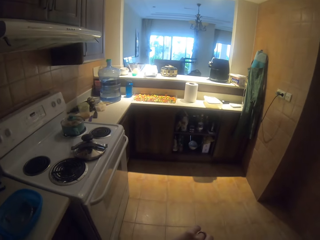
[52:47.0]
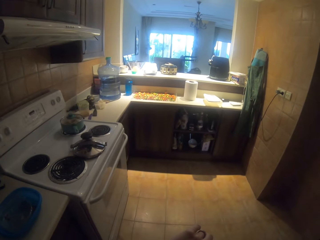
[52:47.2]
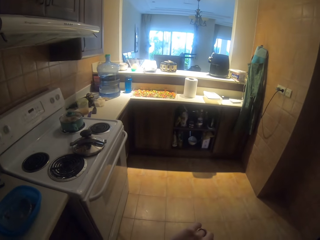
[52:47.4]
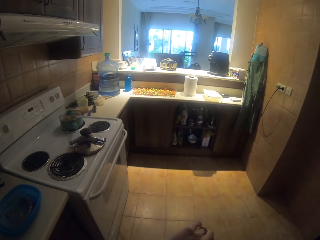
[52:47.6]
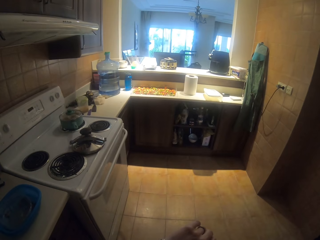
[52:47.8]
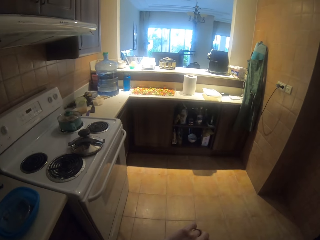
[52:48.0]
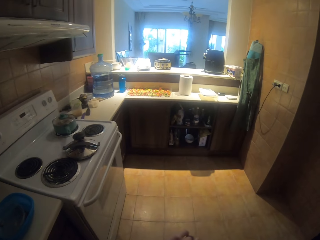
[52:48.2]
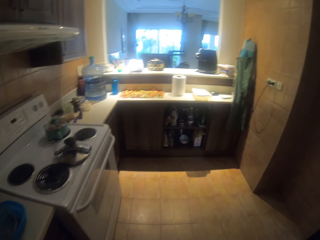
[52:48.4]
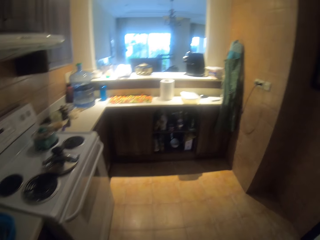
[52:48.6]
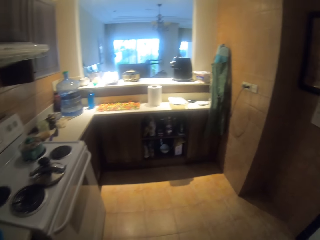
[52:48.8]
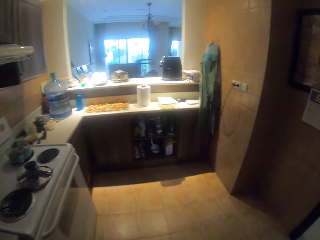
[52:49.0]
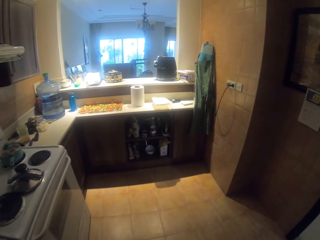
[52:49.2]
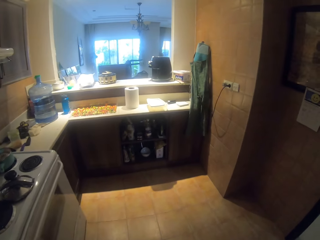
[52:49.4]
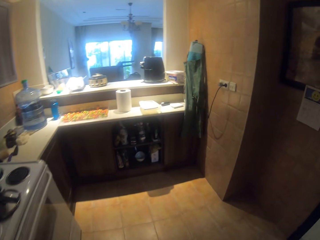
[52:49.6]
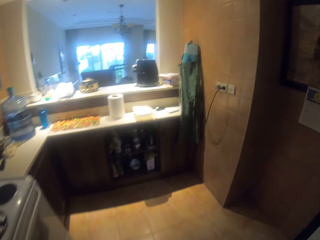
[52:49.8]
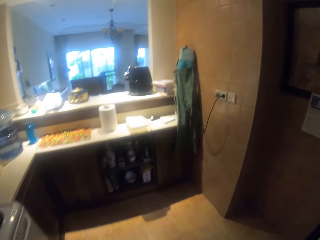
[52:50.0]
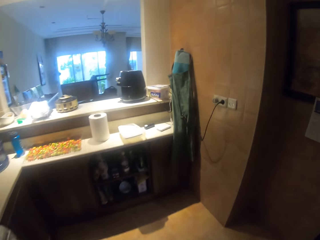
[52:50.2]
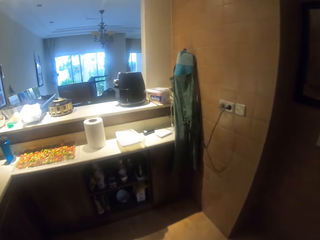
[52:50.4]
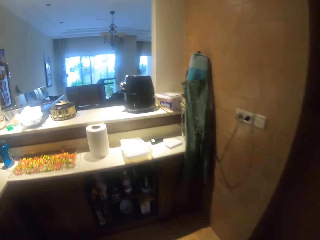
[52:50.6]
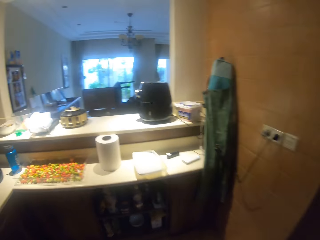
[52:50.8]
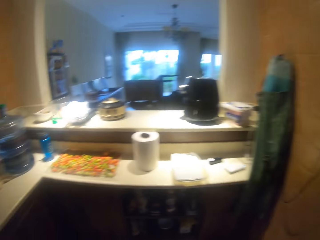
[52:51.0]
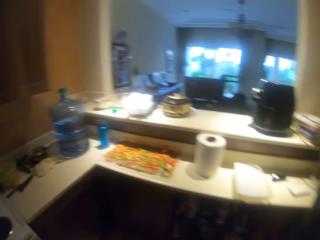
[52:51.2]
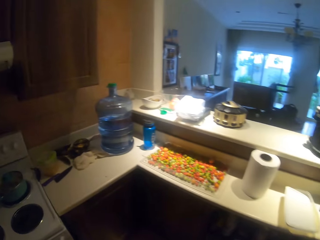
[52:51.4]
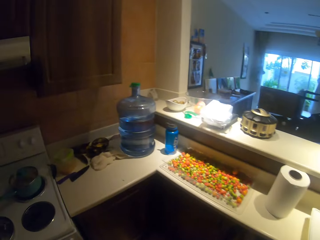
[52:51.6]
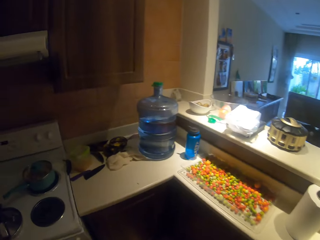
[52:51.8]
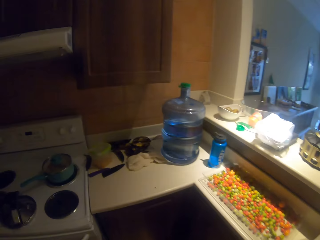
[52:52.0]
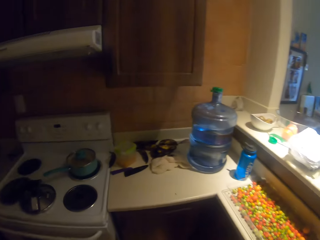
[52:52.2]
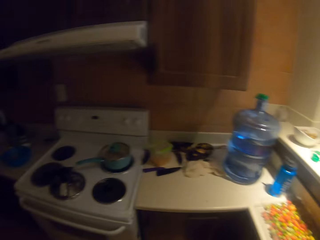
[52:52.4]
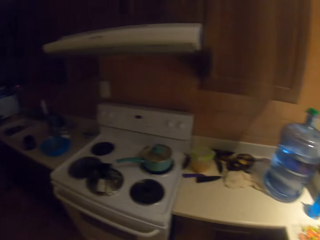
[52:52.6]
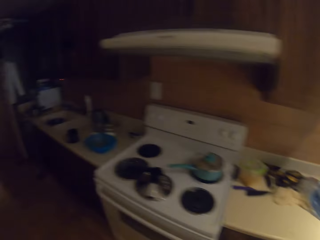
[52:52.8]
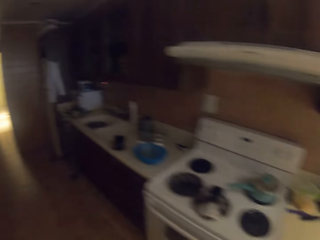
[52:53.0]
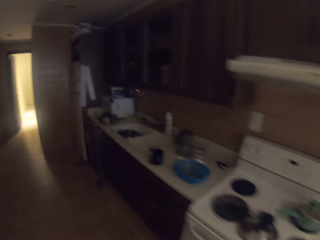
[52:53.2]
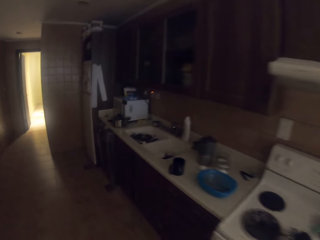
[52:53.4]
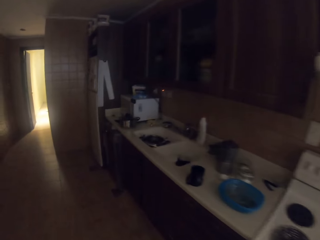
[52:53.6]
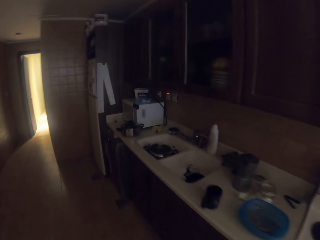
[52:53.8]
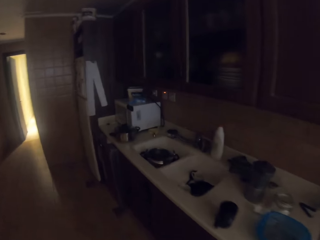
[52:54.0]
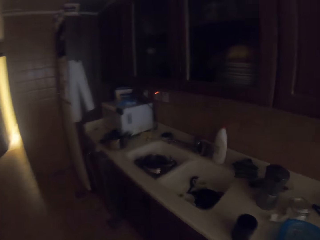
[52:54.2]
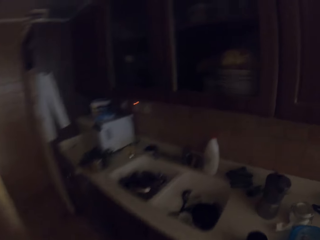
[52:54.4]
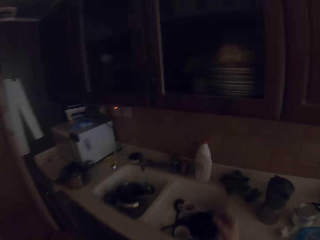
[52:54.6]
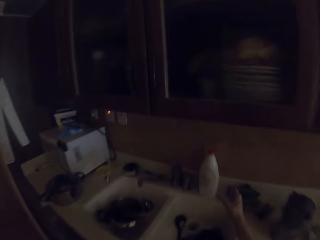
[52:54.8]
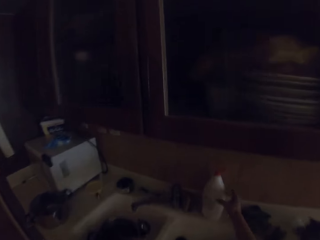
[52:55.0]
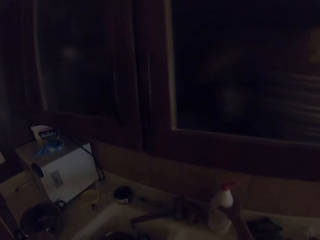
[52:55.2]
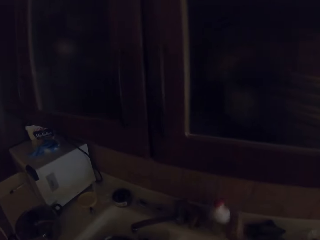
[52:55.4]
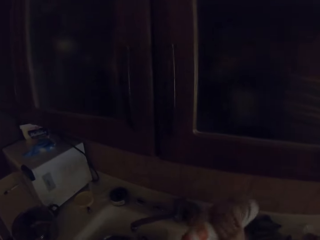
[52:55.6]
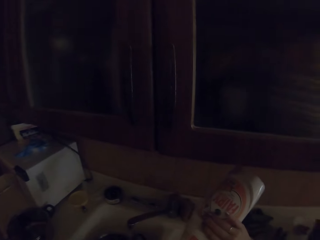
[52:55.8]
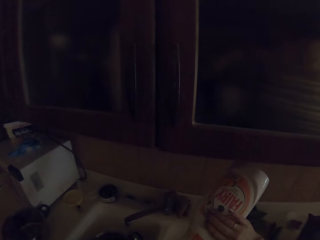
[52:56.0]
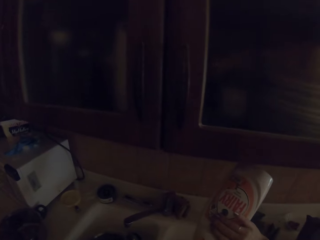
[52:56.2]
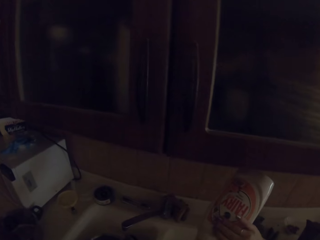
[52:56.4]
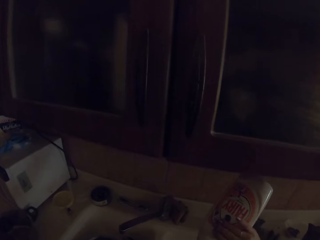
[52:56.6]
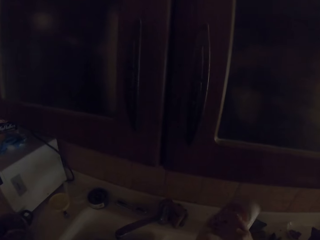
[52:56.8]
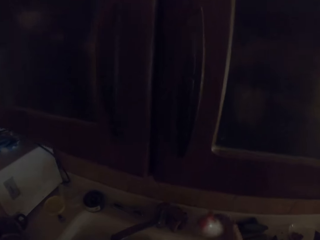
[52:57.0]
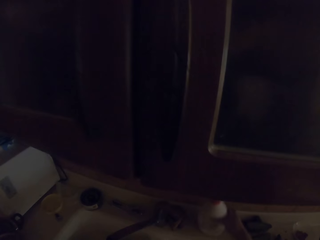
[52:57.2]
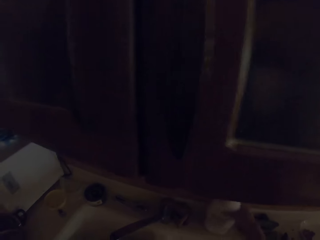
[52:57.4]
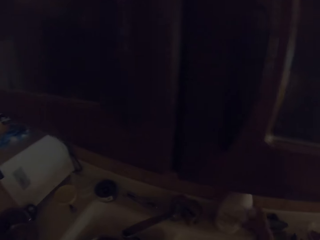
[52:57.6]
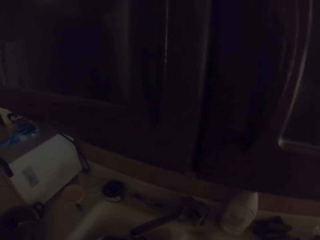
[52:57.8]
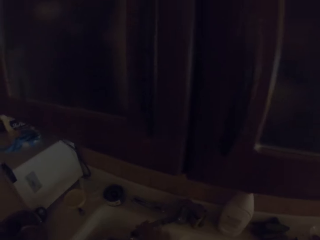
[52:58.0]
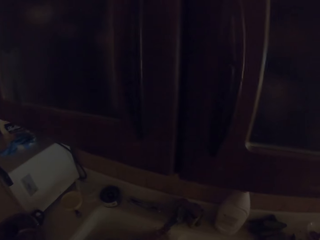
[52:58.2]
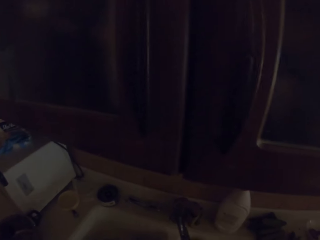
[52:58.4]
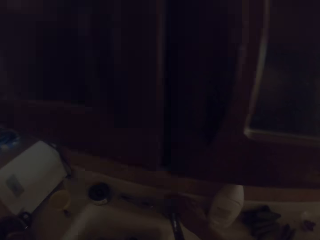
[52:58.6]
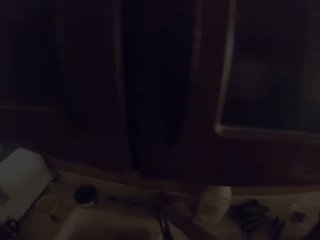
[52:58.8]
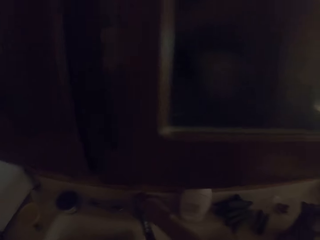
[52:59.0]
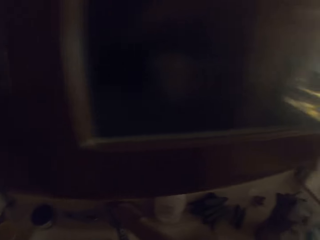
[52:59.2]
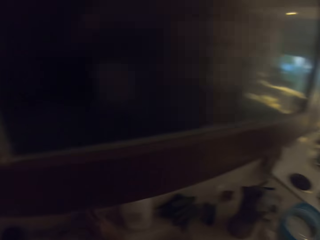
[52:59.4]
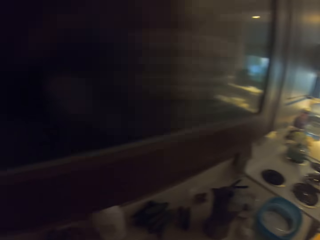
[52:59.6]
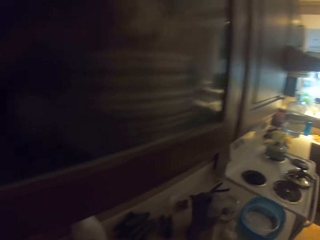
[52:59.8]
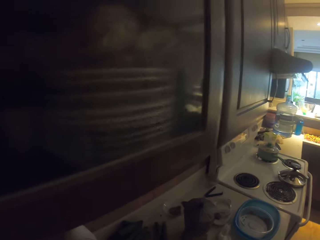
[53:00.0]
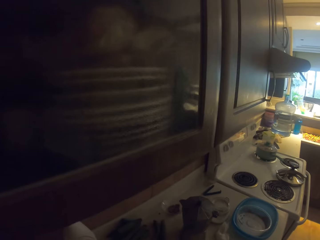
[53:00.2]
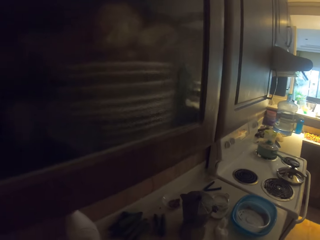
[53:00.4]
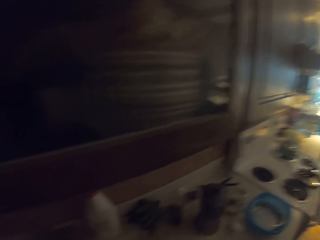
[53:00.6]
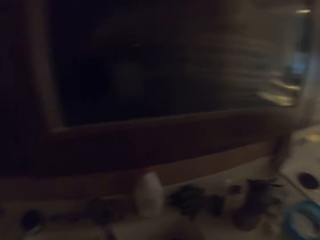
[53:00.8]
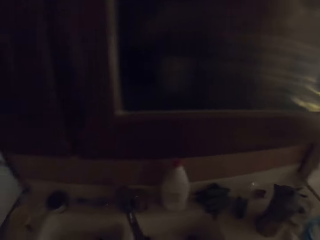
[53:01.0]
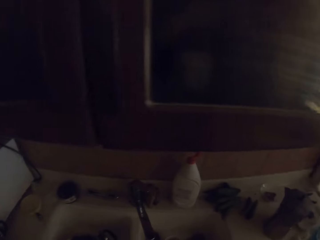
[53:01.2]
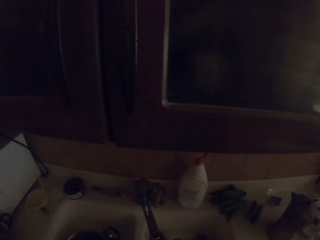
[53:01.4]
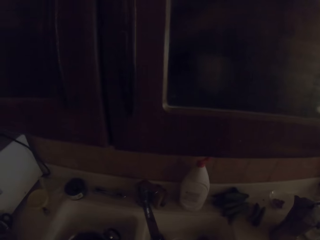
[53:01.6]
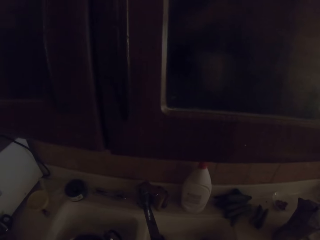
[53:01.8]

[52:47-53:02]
The camera wearer moves around in the kitchen. He picks up liquid soap on the counter. He pours the liquid soap on his hands. He places the liquid soap on the counter.

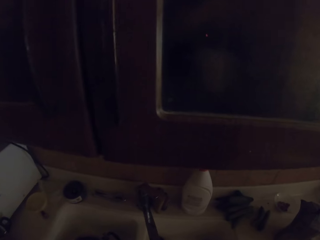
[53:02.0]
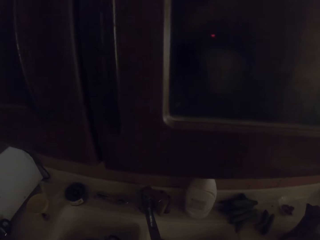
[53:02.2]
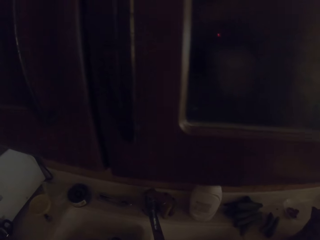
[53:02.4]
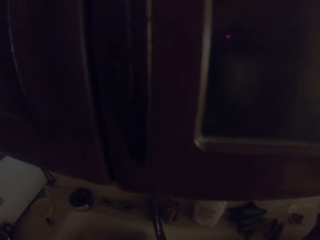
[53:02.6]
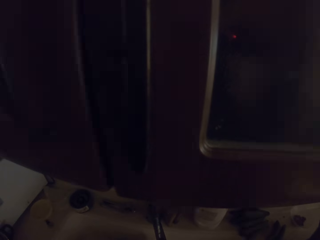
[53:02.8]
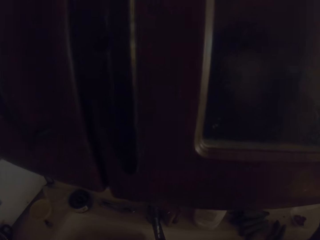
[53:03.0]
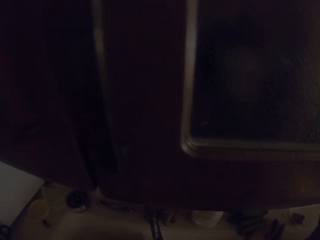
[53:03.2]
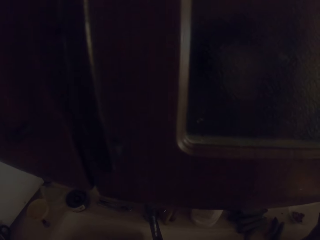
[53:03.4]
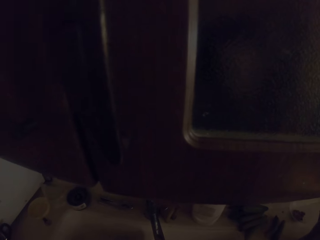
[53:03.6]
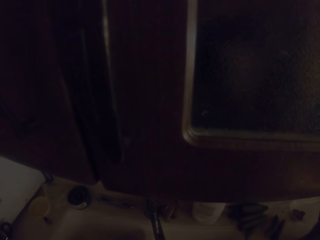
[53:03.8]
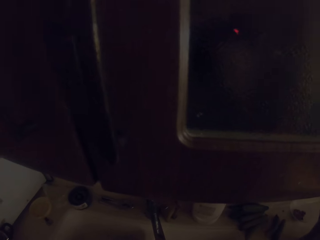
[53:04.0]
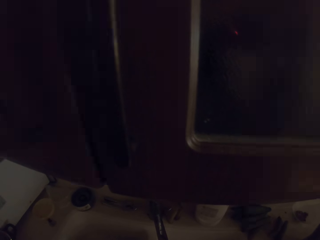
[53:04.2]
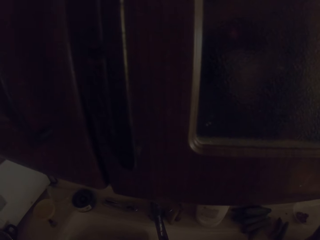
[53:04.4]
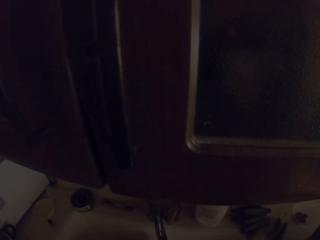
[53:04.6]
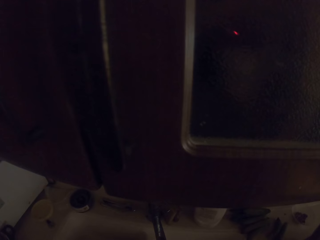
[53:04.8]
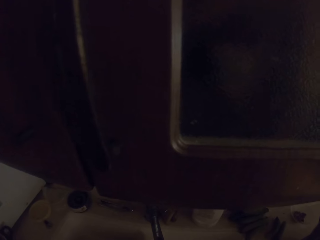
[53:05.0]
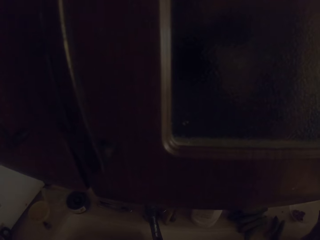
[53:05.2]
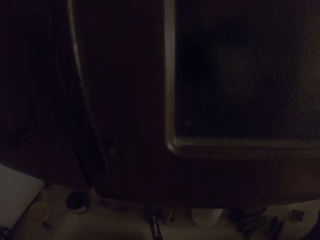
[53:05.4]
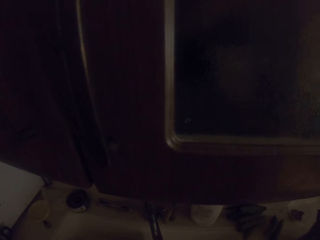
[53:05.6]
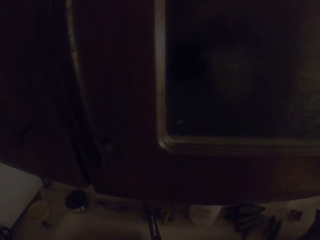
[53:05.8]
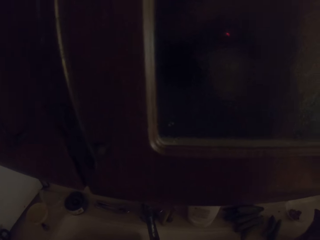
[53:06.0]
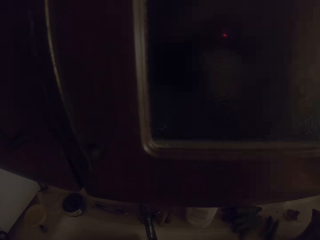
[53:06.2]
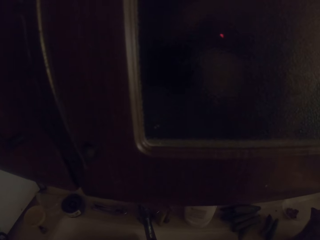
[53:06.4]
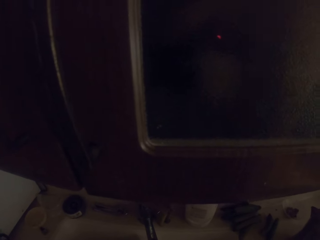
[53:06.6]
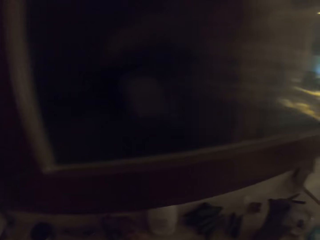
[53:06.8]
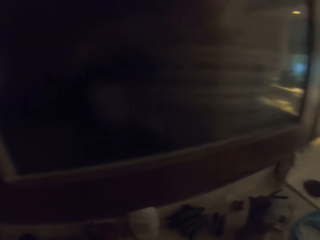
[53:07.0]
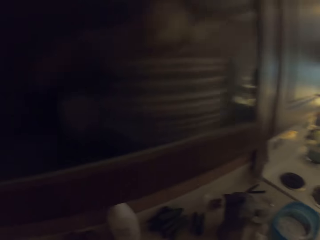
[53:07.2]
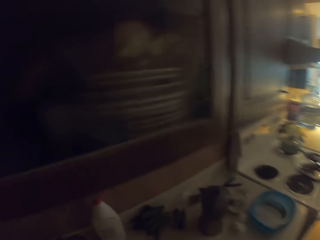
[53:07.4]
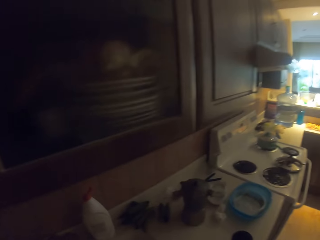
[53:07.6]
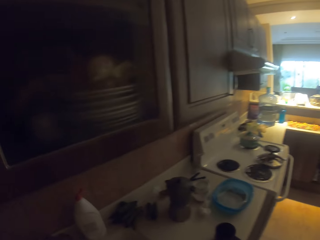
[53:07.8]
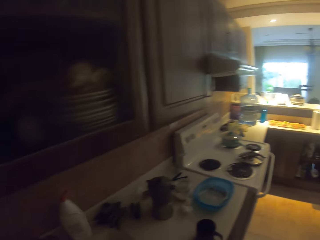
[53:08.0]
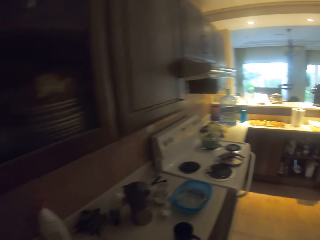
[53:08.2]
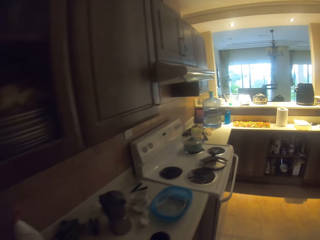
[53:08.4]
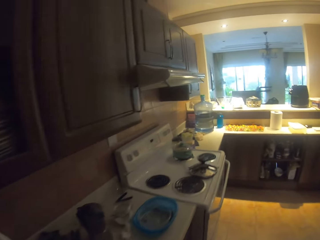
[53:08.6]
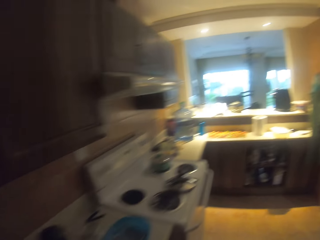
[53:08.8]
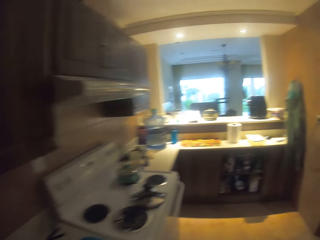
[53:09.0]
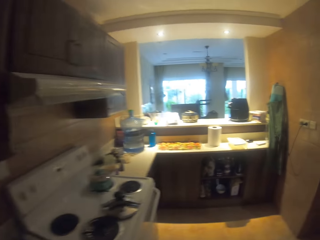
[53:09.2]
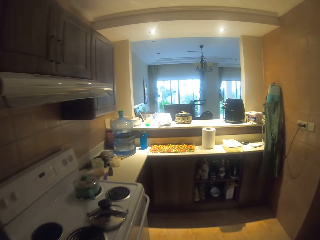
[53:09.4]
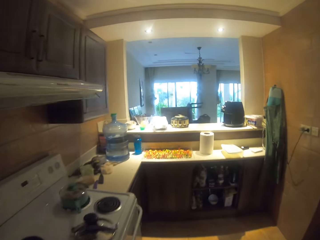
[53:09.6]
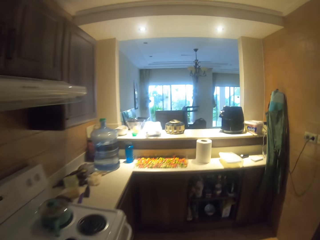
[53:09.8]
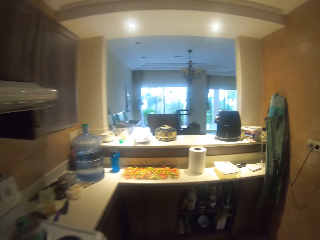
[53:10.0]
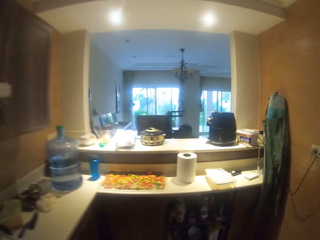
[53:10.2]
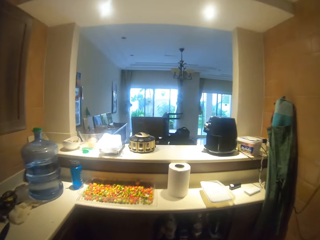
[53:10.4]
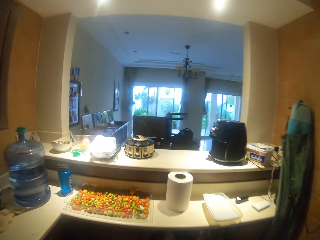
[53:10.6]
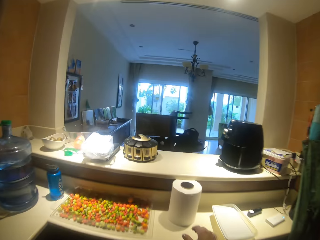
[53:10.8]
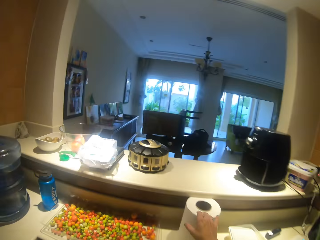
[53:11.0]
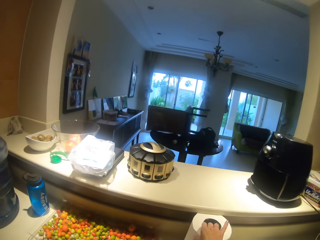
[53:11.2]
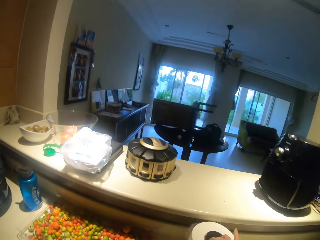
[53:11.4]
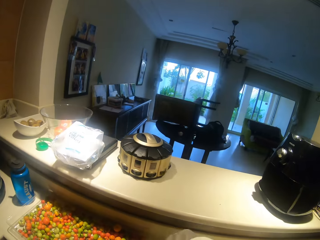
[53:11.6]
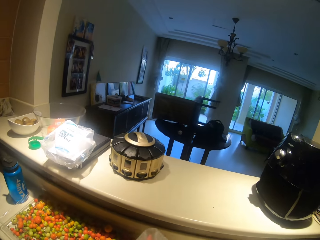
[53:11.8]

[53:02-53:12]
The camera wearer moves around in the kitchen.
